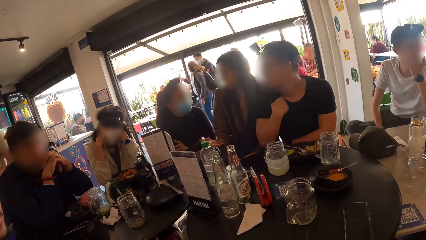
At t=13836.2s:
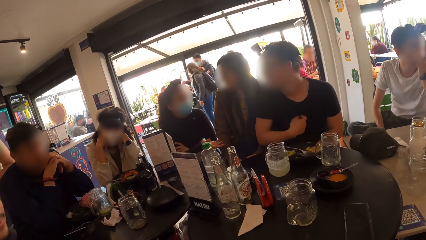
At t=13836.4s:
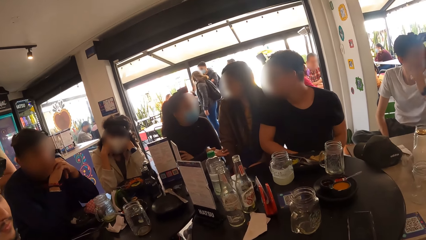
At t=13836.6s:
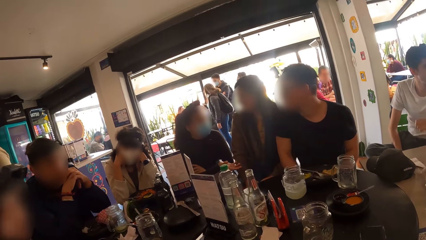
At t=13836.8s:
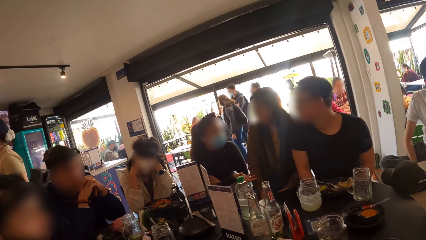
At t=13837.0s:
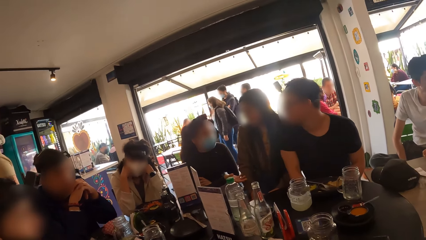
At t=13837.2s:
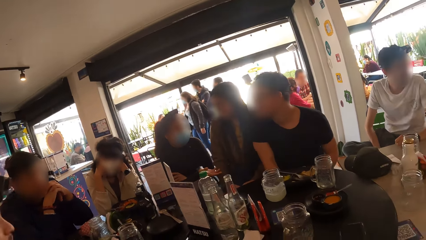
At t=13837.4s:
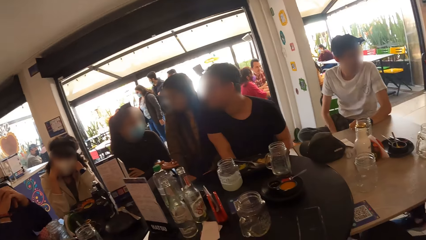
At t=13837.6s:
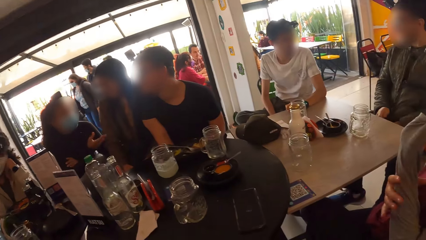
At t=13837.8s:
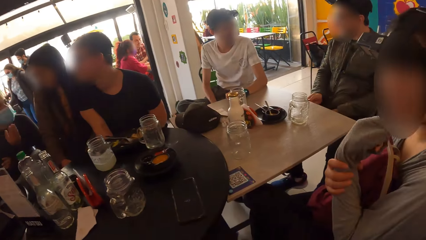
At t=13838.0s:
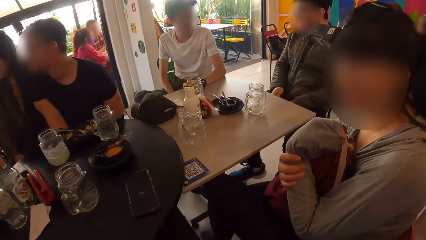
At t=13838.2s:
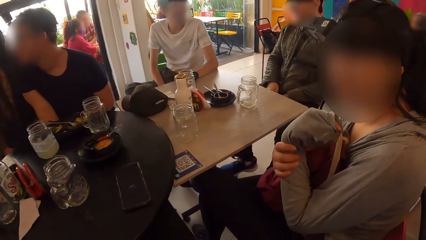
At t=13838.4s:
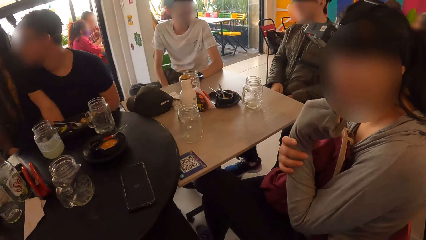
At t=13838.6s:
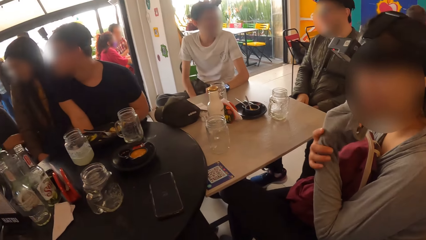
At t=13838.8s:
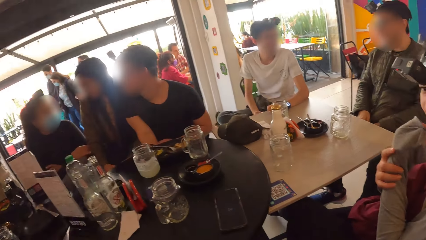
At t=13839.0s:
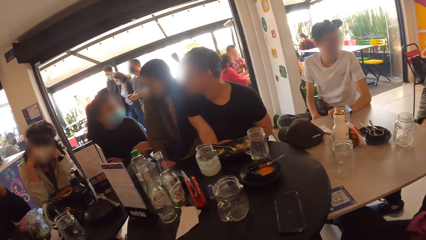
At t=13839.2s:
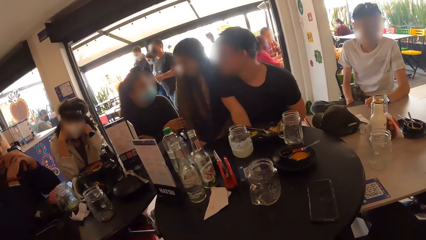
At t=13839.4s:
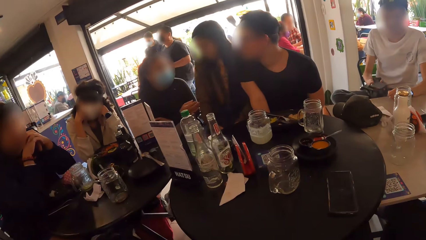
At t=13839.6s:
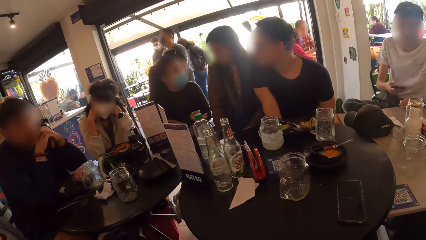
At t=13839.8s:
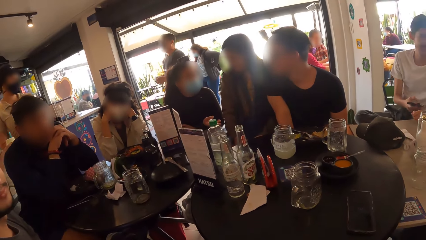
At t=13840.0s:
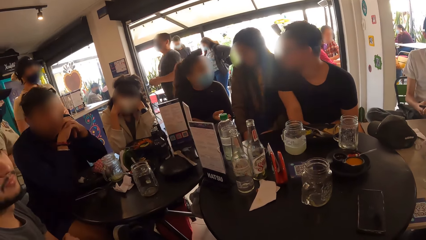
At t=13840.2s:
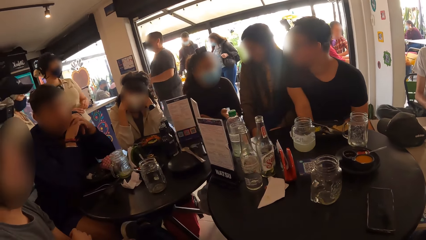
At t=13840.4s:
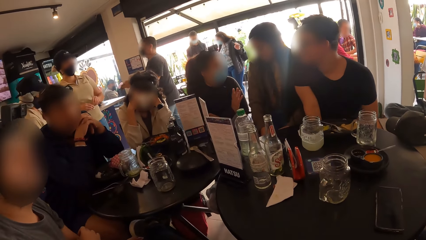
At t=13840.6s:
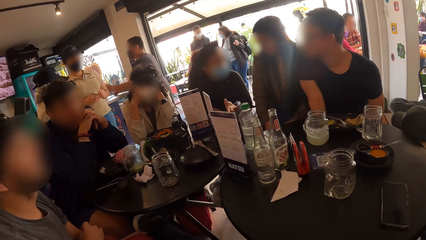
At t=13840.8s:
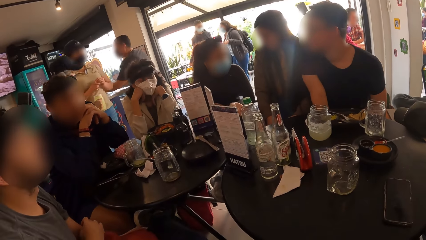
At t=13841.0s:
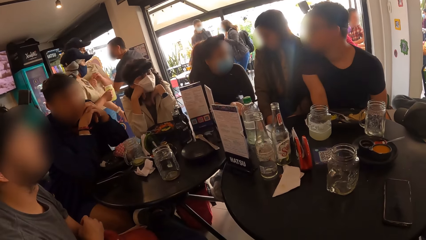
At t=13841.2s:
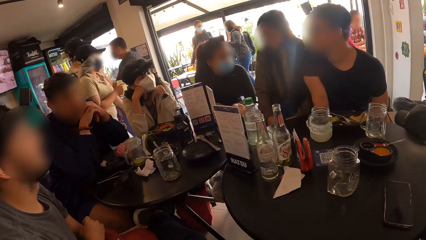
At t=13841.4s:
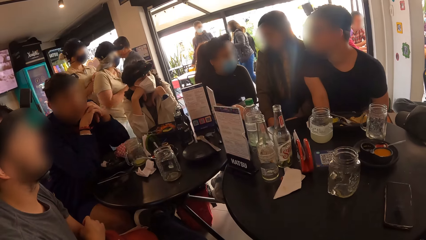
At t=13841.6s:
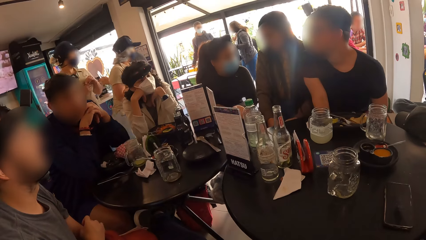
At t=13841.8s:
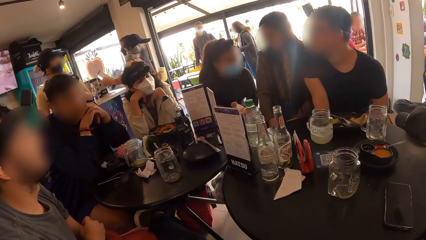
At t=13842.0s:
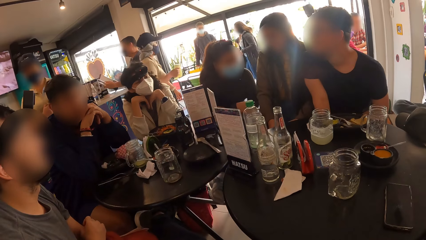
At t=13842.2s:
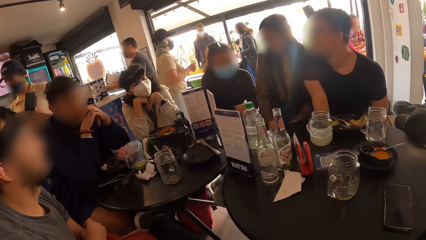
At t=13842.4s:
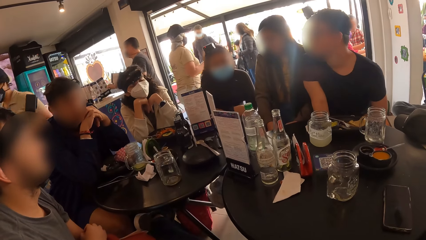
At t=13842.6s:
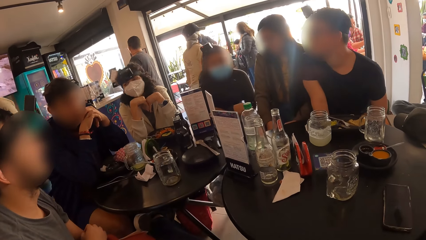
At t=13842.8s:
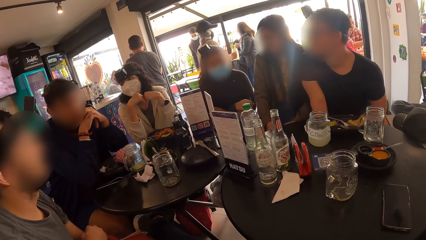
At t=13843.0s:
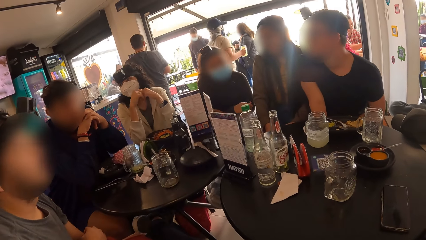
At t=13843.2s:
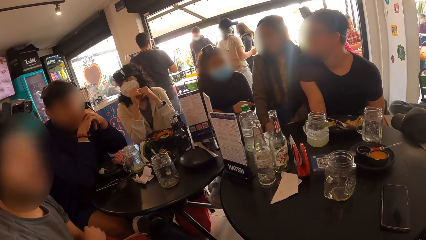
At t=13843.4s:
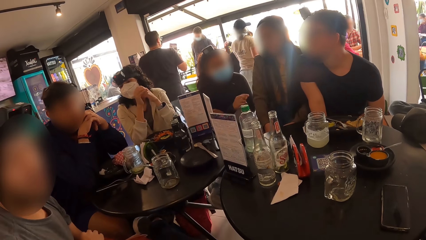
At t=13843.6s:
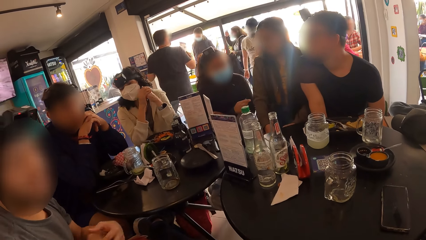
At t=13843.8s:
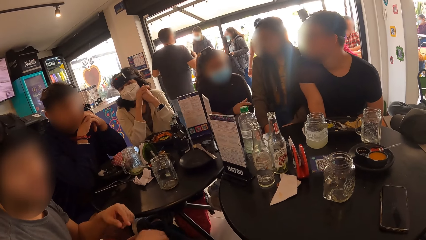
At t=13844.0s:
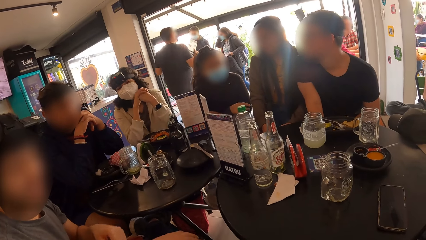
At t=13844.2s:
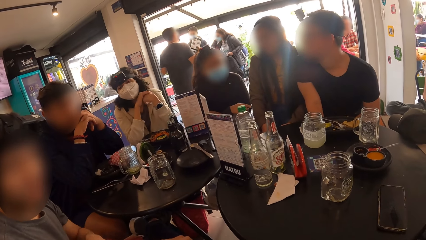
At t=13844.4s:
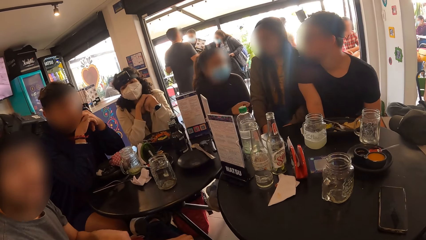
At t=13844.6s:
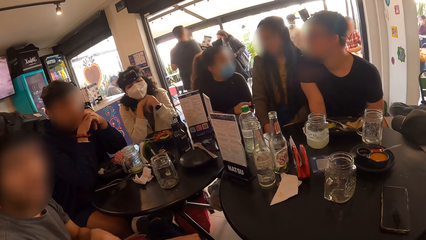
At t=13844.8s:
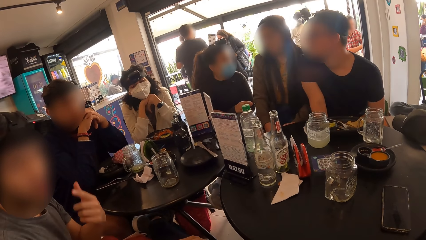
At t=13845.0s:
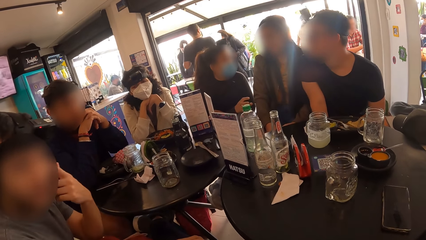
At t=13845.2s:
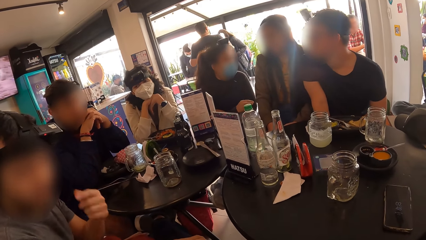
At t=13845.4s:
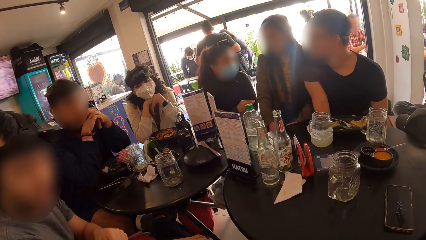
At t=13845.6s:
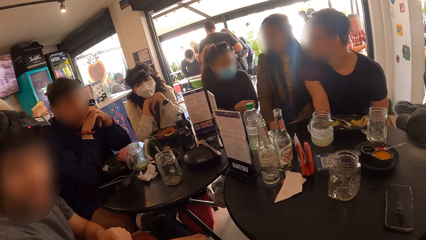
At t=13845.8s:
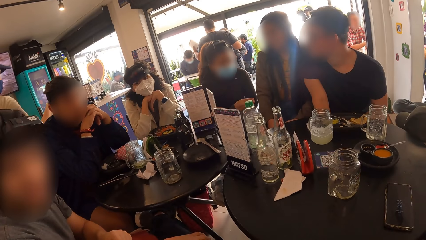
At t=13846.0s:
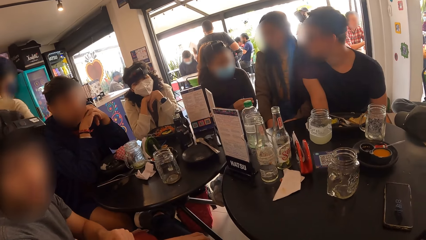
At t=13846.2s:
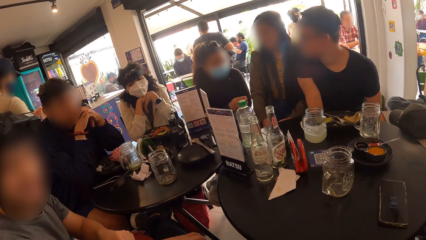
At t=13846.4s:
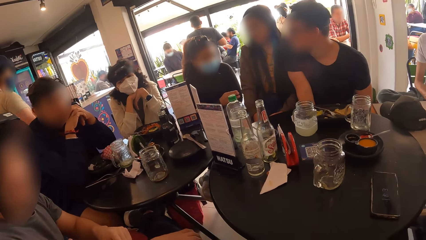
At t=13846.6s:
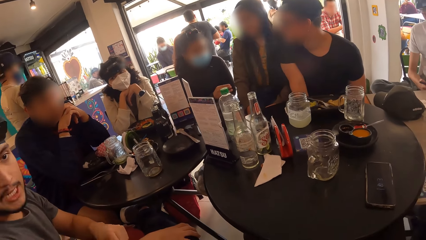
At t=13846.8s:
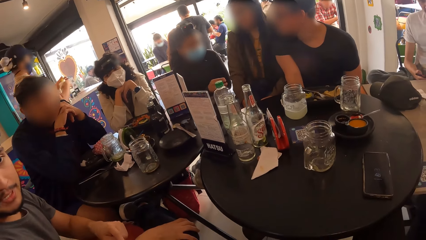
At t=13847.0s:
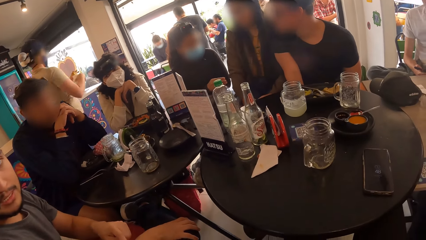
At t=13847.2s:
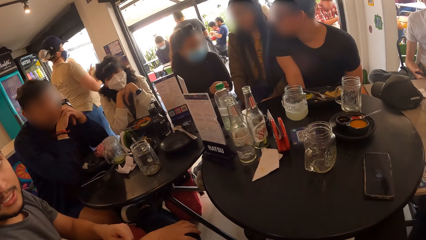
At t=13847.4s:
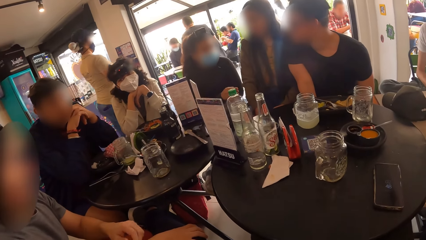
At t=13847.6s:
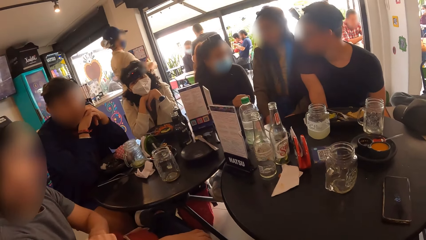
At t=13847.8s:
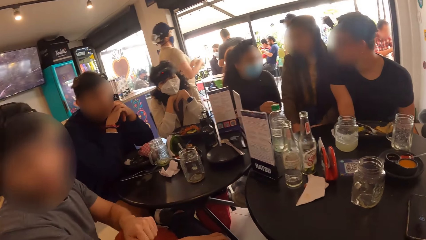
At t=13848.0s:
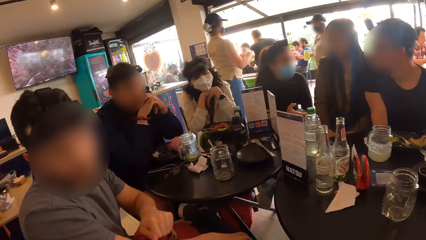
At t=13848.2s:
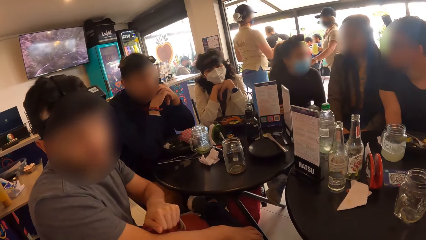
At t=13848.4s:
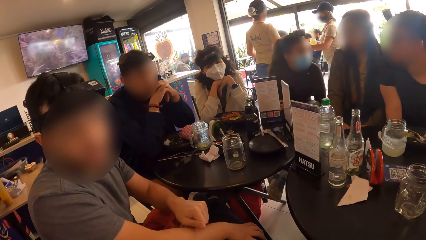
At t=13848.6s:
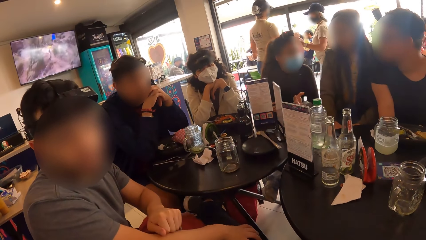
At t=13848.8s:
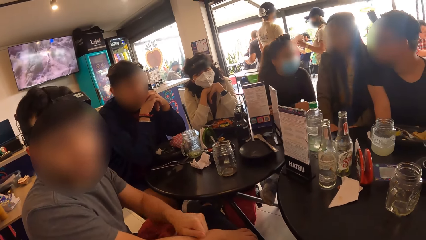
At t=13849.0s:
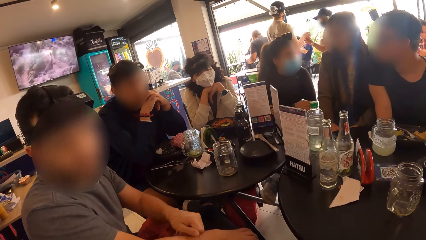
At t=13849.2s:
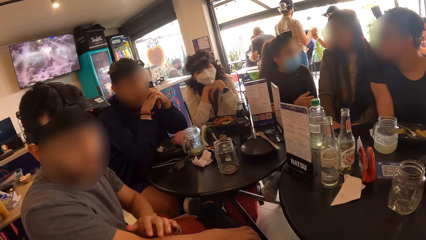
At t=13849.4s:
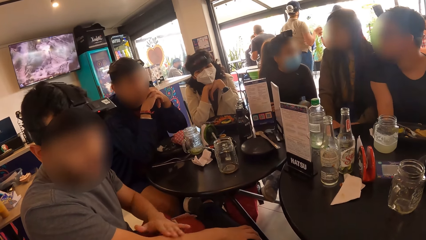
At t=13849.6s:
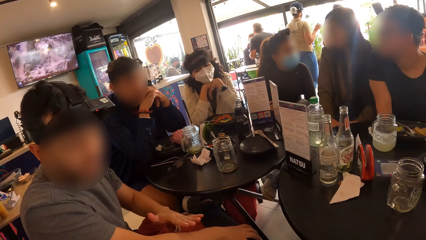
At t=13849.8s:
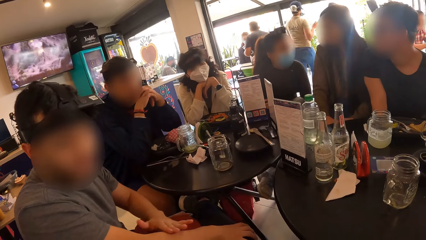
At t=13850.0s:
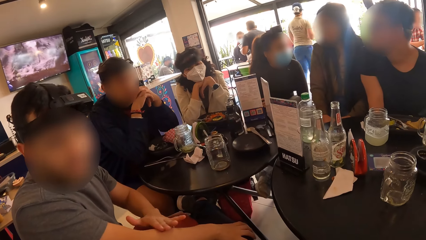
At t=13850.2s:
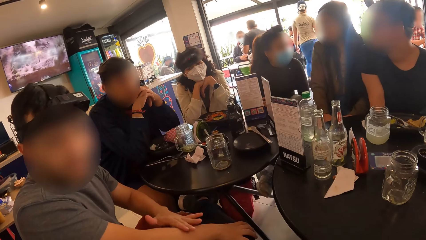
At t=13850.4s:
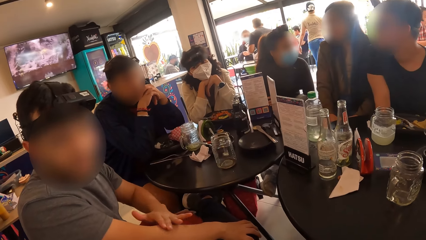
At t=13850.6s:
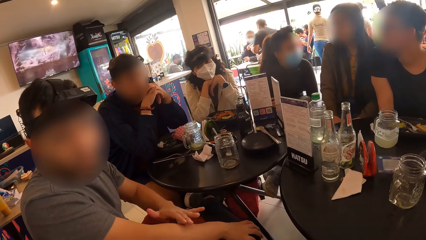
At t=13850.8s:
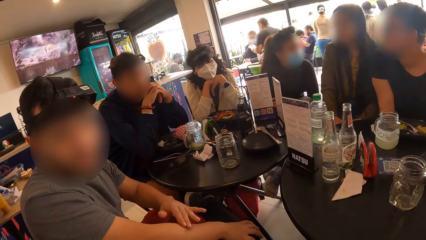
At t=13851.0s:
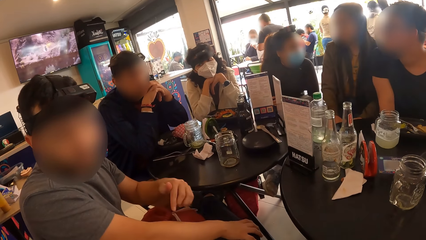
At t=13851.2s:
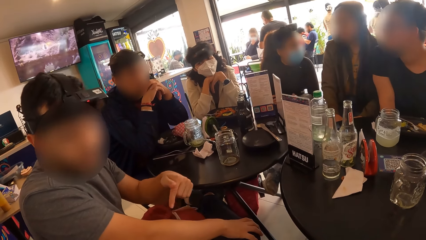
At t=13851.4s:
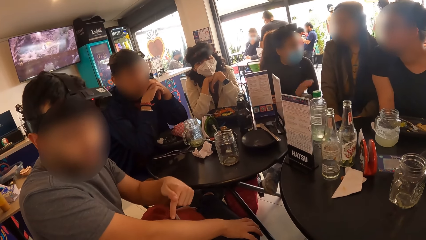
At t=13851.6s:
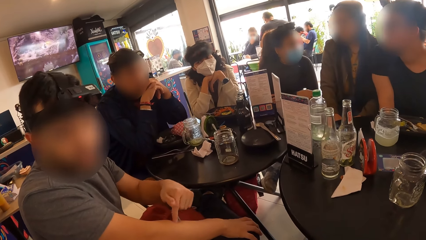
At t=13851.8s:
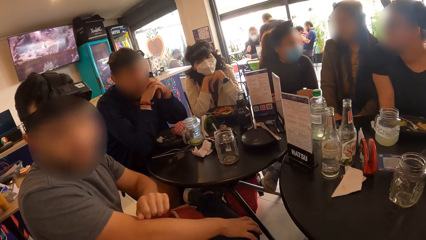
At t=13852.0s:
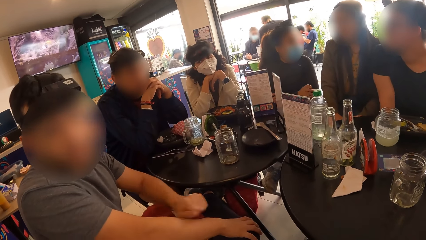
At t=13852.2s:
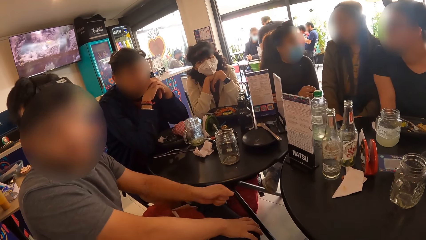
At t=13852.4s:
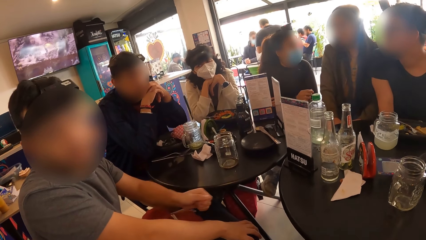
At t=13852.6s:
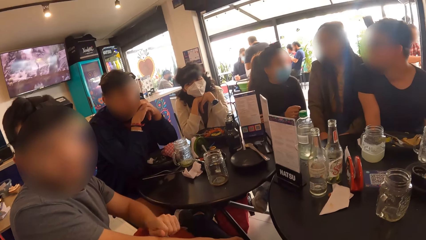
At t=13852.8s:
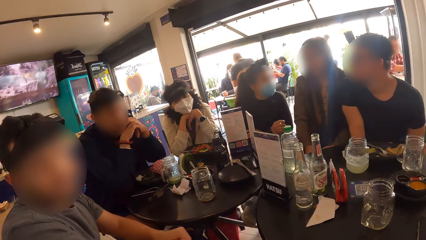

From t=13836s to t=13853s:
The camera wearer looks around. They interact with a man.
